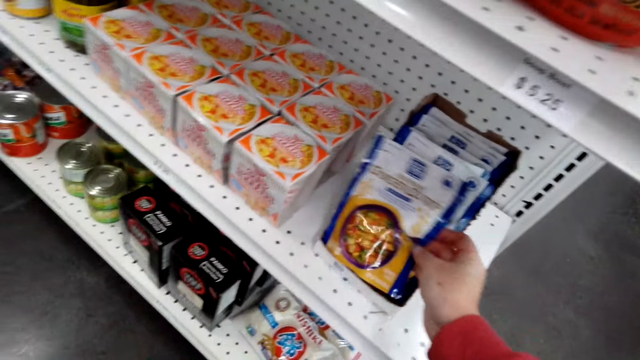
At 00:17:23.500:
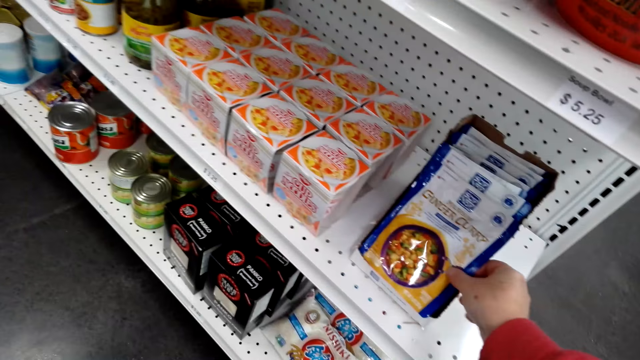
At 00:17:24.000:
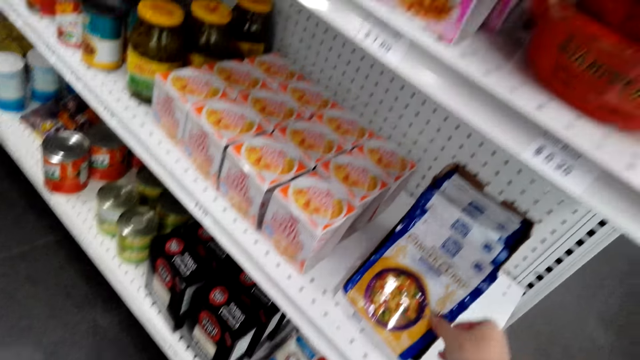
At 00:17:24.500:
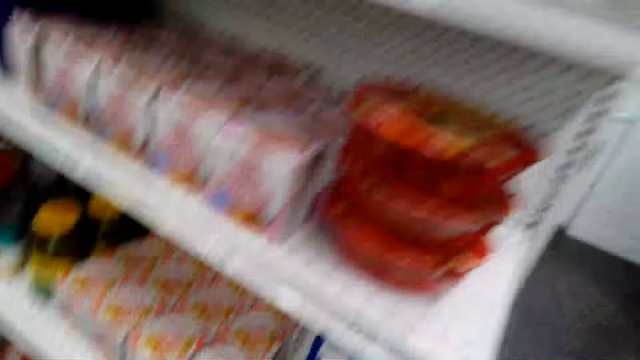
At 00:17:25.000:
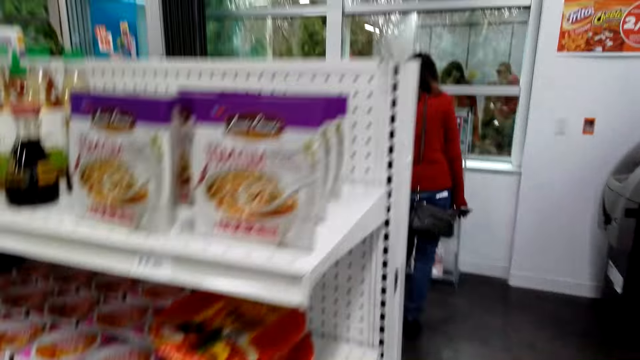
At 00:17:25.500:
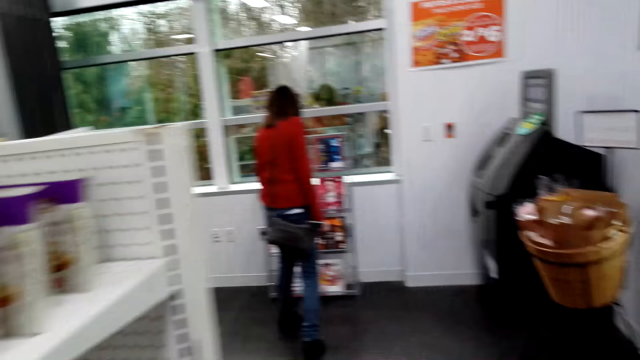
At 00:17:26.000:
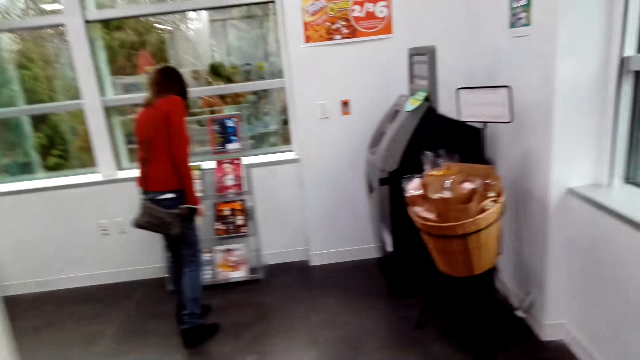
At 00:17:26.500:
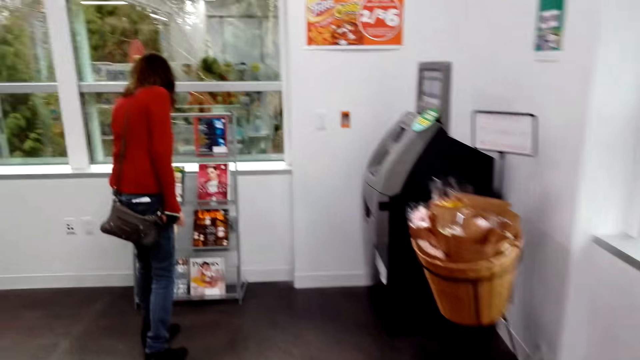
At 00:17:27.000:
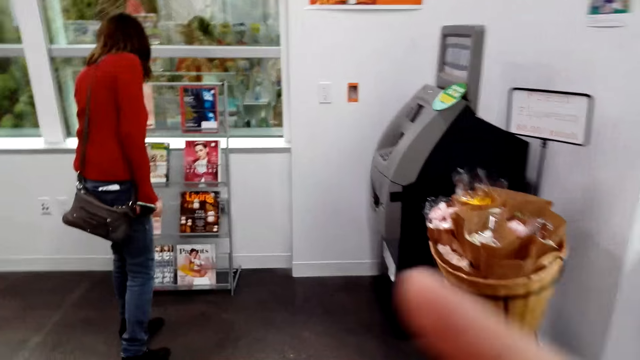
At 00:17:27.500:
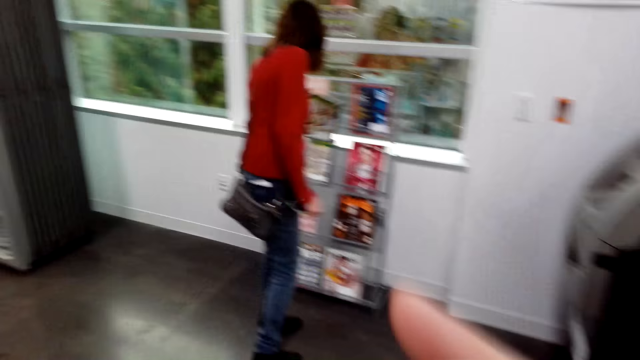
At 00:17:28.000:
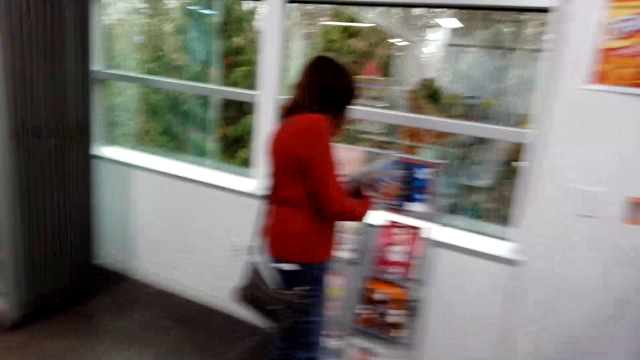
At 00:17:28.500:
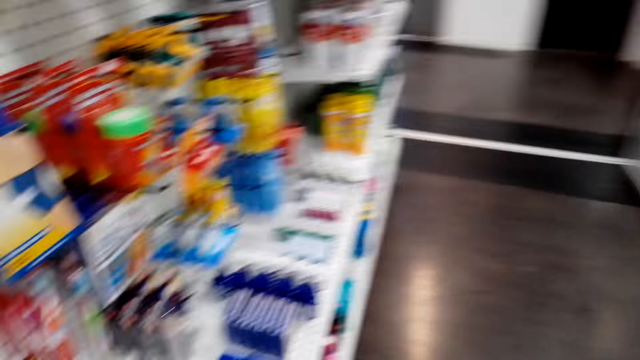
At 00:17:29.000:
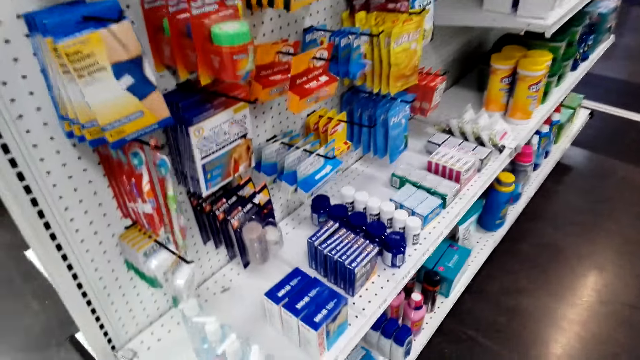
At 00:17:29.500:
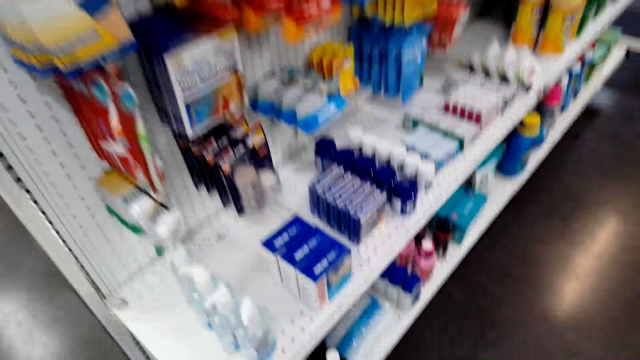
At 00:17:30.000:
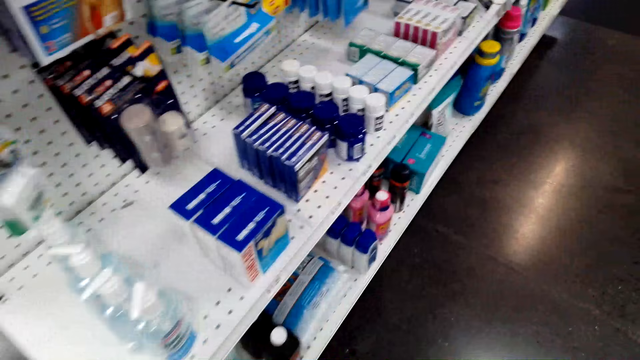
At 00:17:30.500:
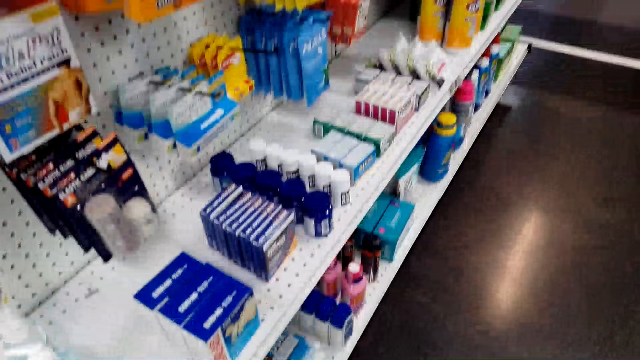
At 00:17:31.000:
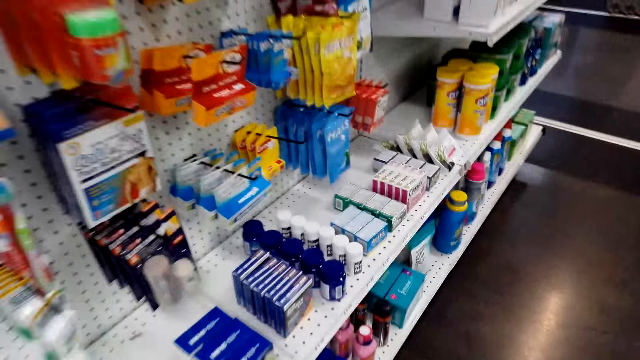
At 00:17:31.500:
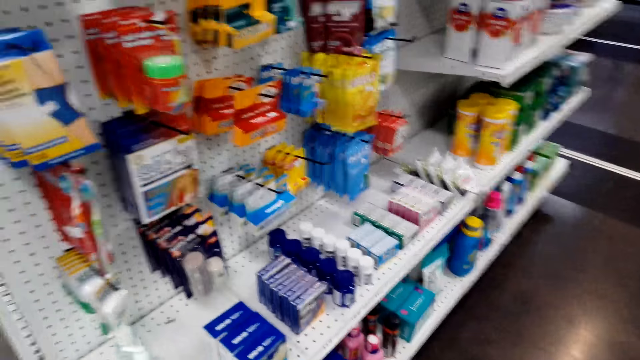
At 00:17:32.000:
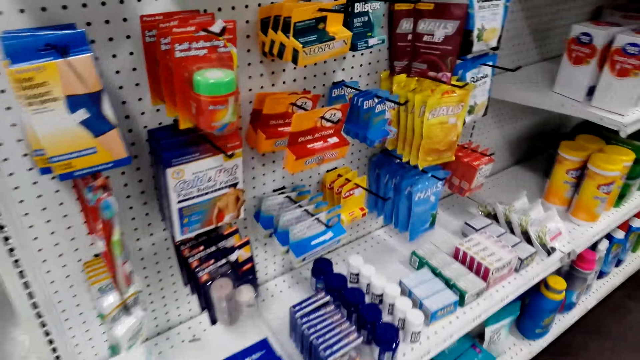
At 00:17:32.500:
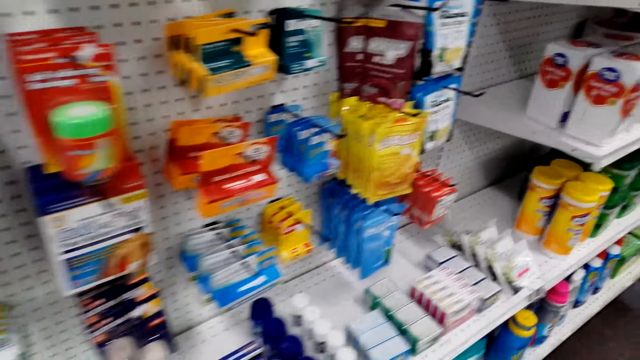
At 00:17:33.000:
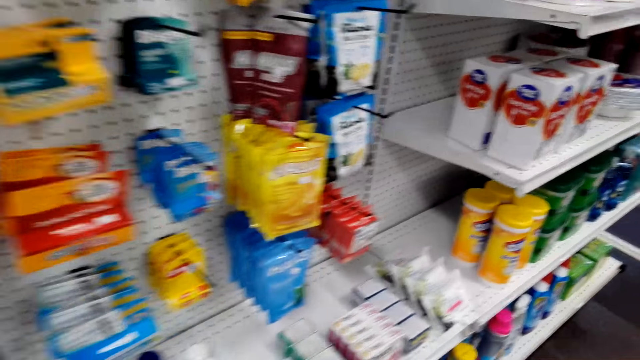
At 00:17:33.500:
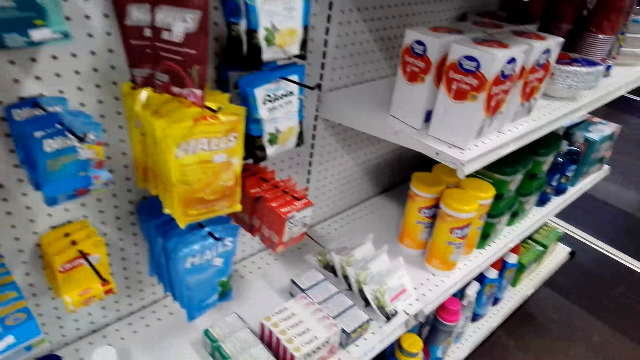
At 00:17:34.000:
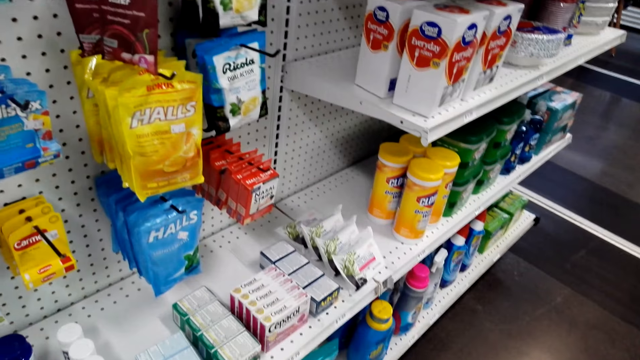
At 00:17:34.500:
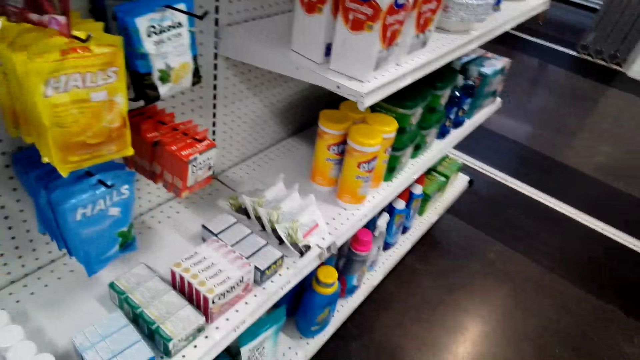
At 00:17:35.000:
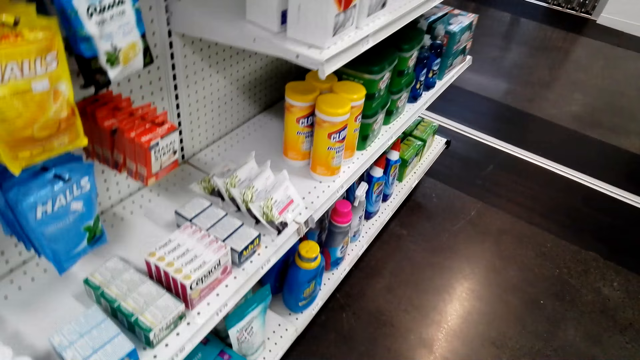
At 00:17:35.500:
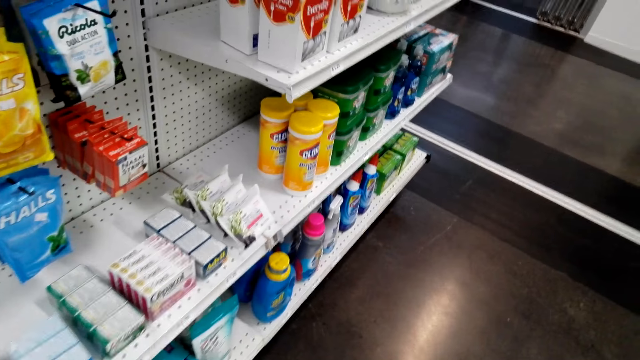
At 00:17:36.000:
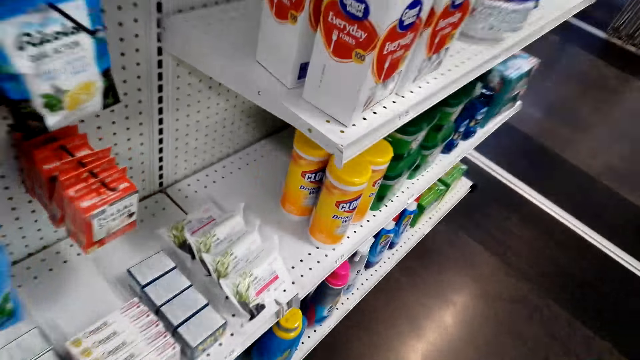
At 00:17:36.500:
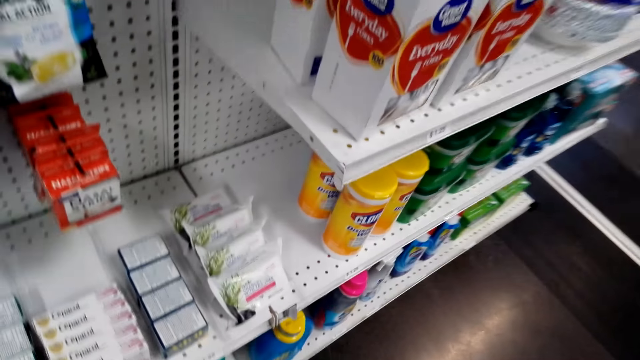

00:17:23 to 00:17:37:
The camera wearer places the ginger curry pack or packet on the shelf. They let go of the packet. They move around. A lady stands at a shelf. The lady stares around. The camera wearer touches something. They move around. They let go of something. They stop at a shelf. They speak.

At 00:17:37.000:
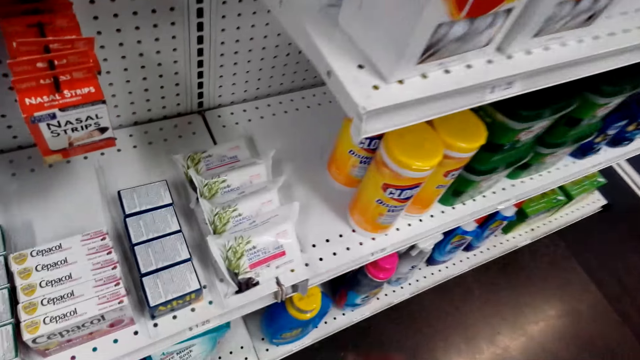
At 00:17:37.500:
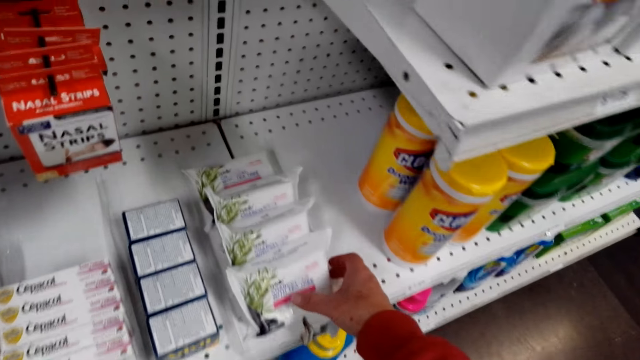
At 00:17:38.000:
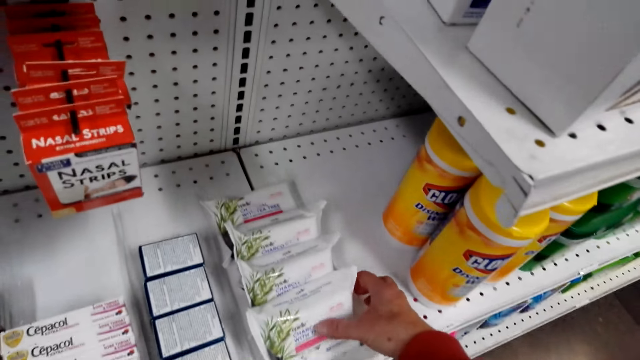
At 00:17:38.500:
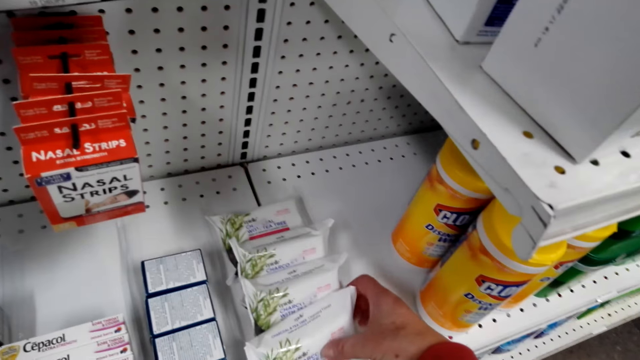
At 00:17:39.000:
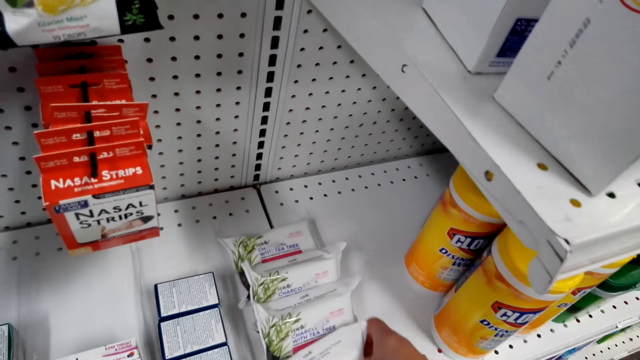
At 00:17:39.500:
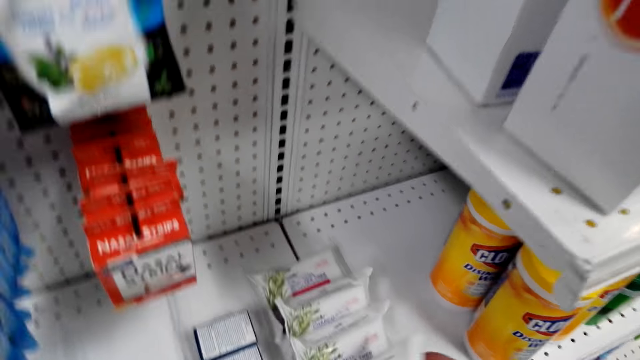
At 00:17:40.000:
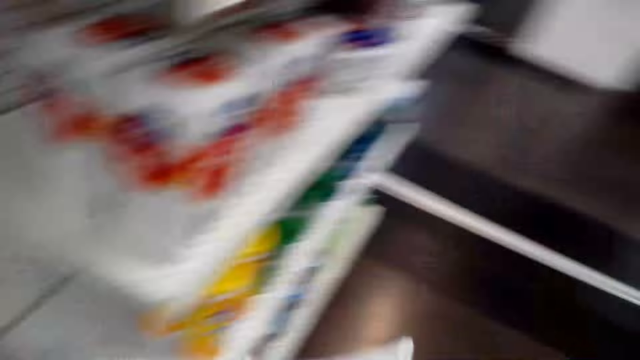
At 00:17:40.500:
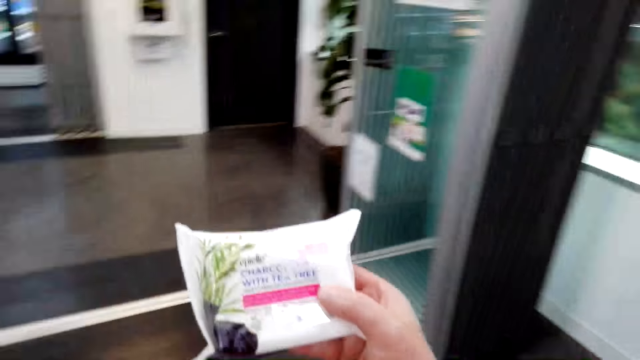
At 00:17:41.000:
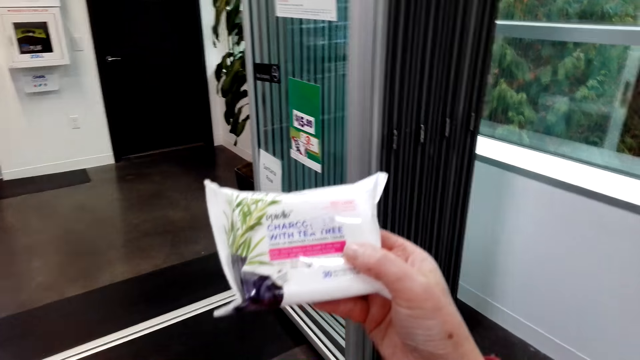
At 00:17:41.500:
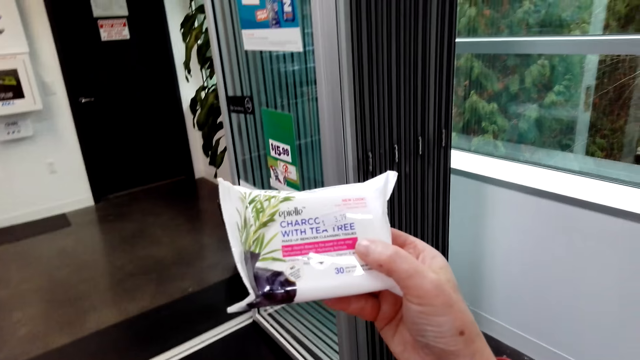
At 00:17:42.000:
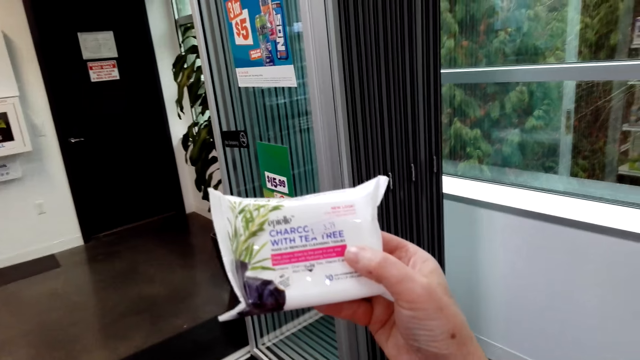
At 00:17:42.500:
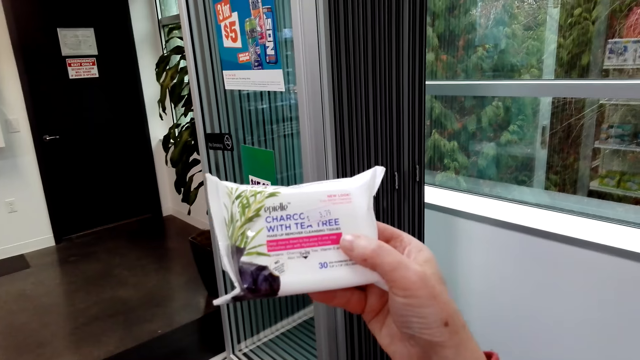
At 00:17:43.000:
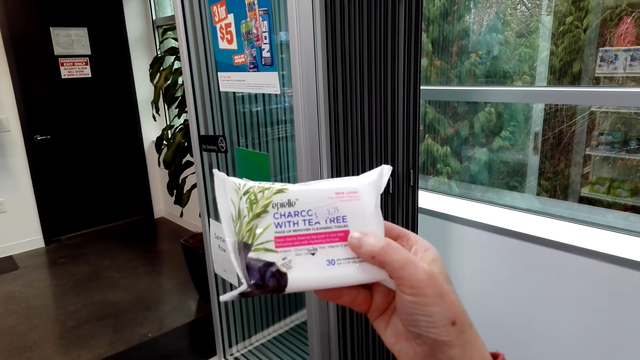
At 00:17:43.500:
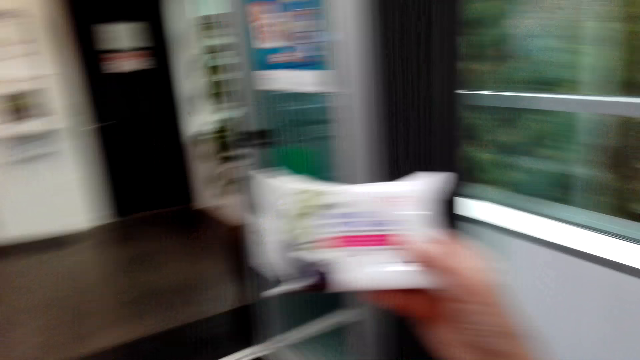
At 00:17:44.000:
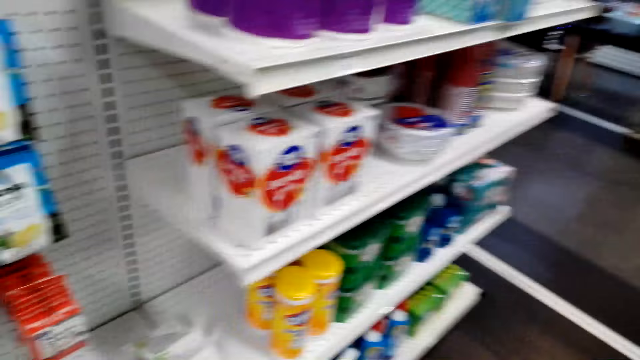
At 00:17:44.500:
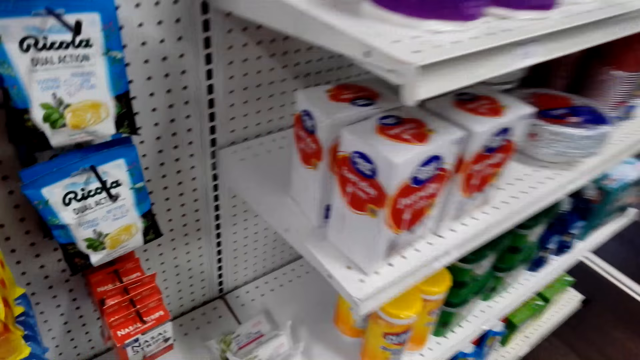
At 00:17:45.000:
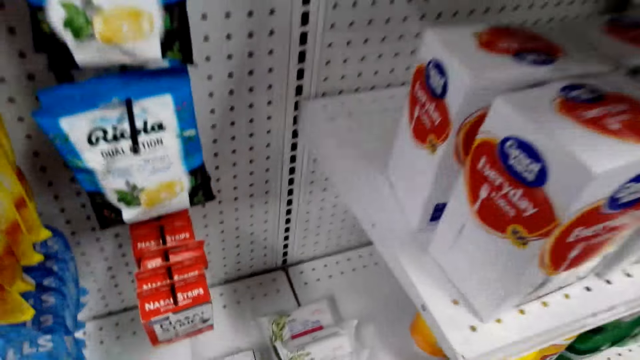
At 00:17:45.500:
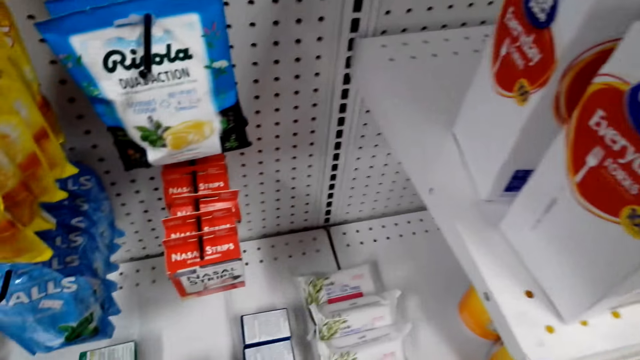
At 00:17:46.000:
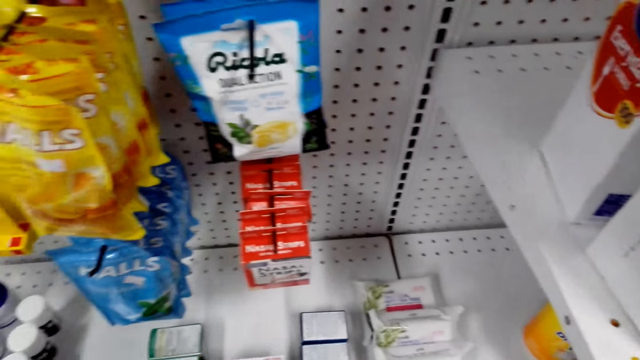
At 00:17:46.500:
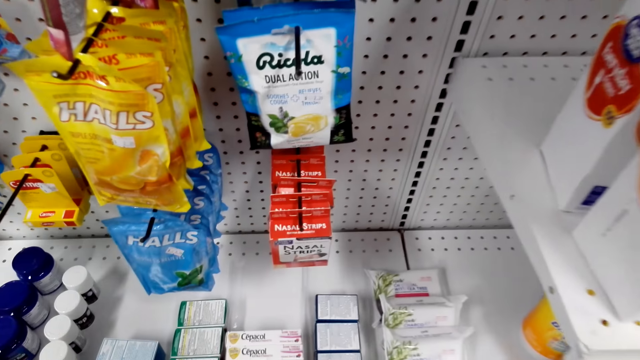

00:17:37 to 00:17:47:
The camera wearer moves along a shelf. They pick up soap from the shelf. They look around. They stare at the soap paper. They hold up something. A lady speaks. The camera wearer looks around.
